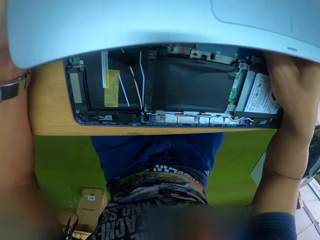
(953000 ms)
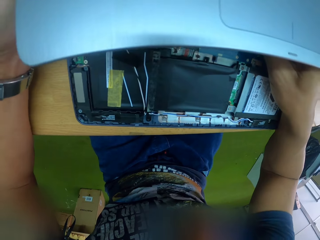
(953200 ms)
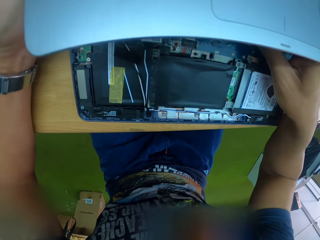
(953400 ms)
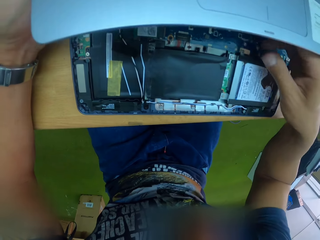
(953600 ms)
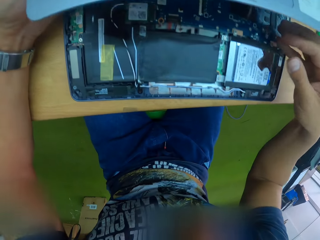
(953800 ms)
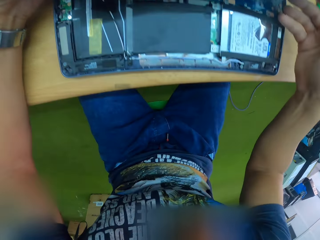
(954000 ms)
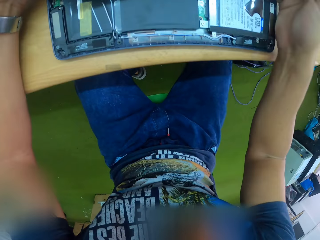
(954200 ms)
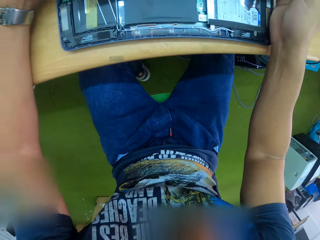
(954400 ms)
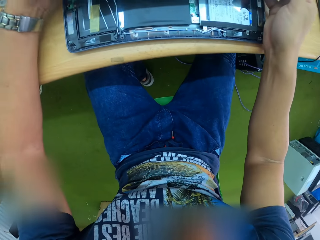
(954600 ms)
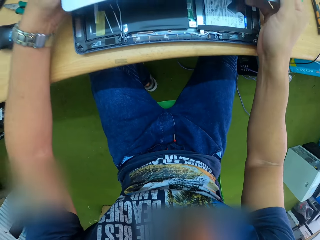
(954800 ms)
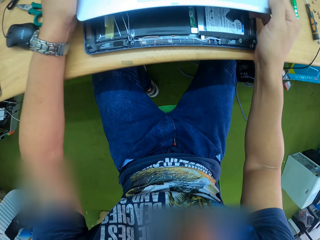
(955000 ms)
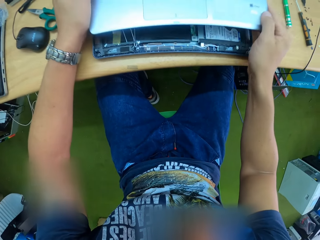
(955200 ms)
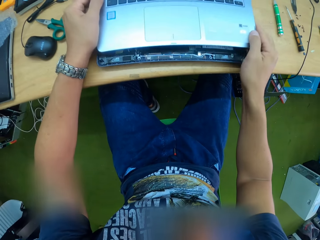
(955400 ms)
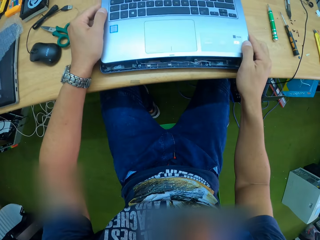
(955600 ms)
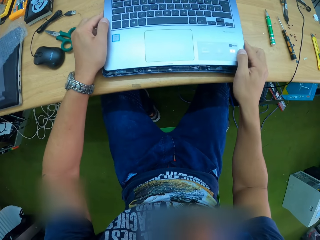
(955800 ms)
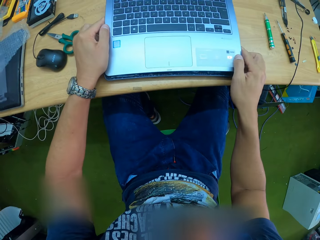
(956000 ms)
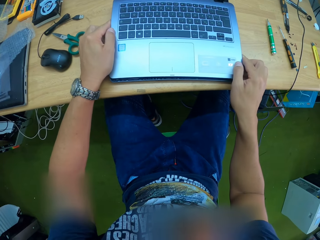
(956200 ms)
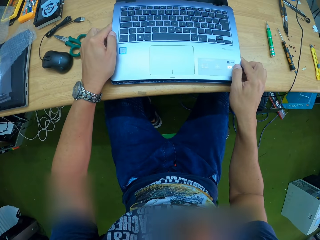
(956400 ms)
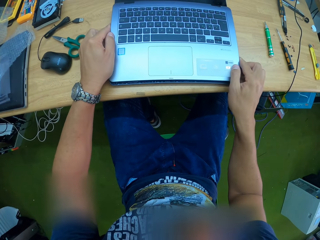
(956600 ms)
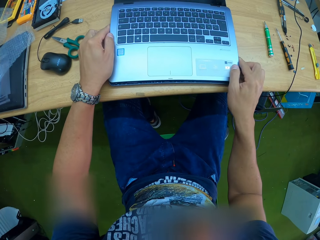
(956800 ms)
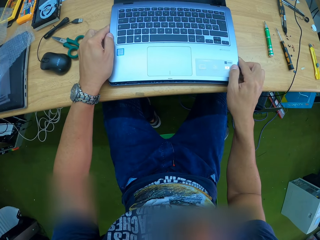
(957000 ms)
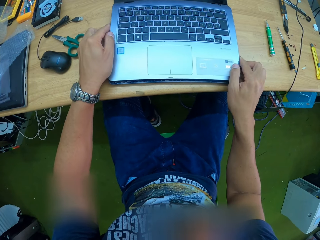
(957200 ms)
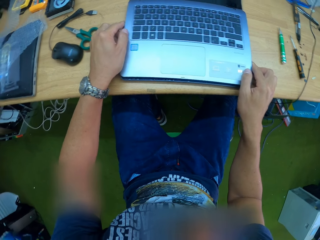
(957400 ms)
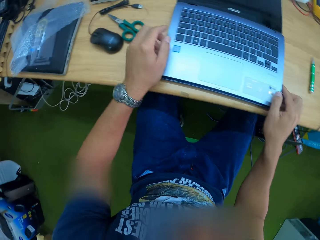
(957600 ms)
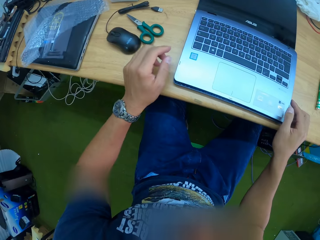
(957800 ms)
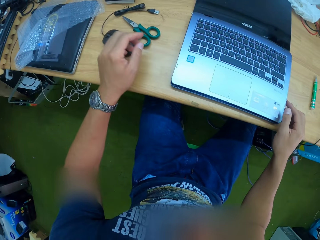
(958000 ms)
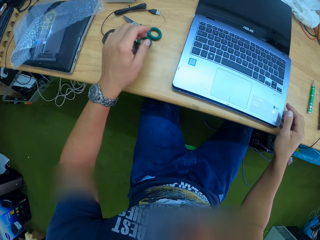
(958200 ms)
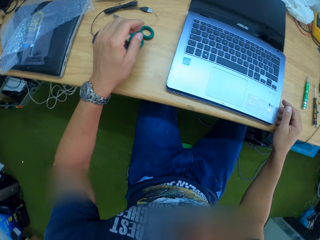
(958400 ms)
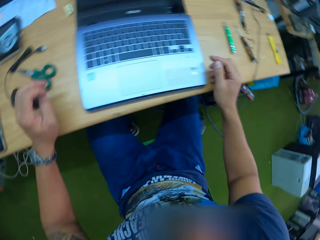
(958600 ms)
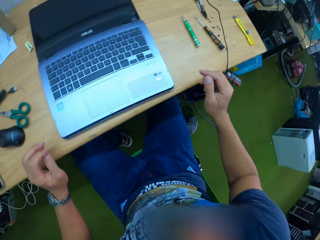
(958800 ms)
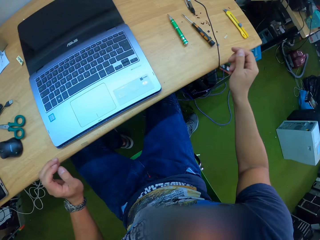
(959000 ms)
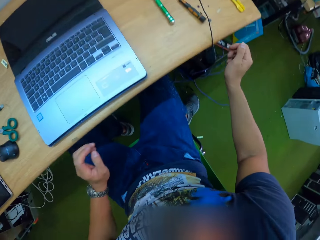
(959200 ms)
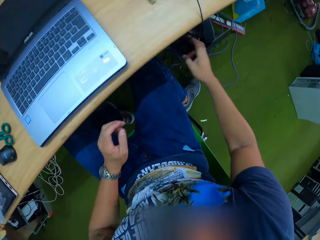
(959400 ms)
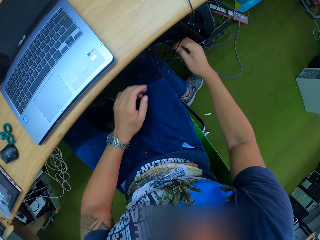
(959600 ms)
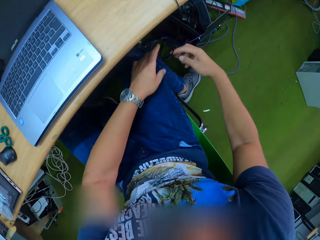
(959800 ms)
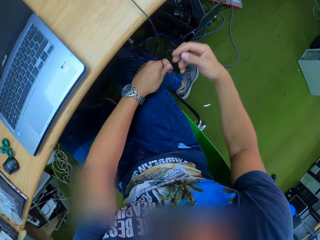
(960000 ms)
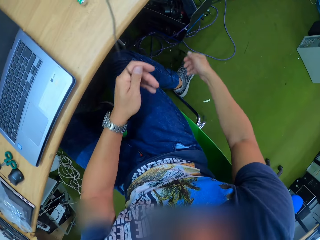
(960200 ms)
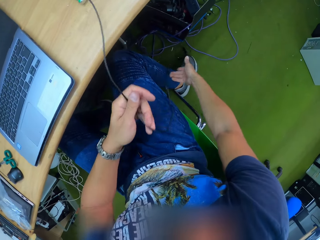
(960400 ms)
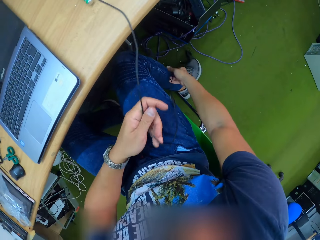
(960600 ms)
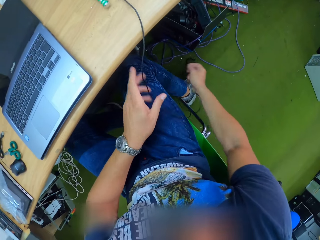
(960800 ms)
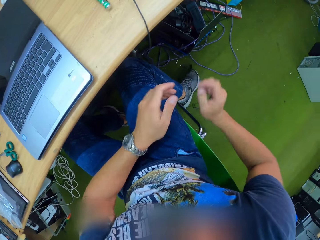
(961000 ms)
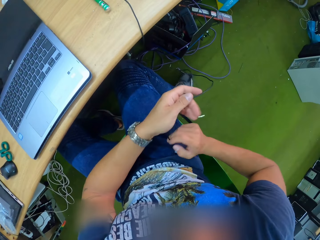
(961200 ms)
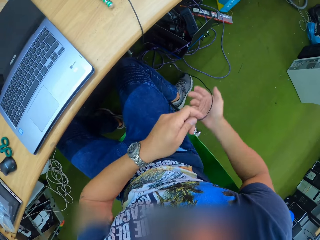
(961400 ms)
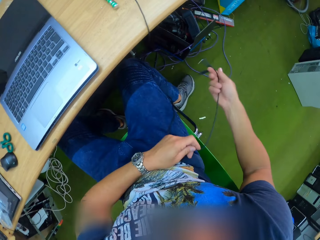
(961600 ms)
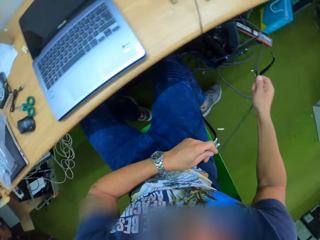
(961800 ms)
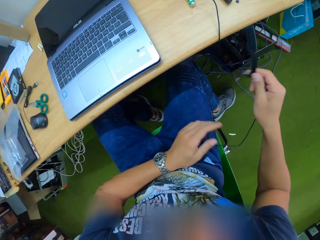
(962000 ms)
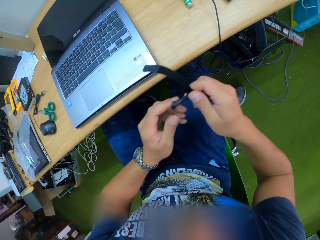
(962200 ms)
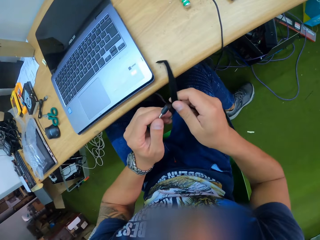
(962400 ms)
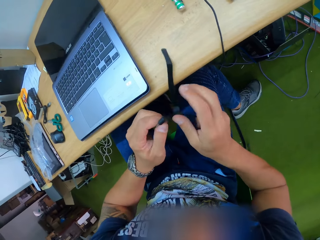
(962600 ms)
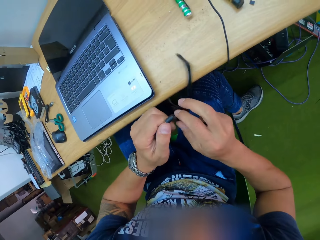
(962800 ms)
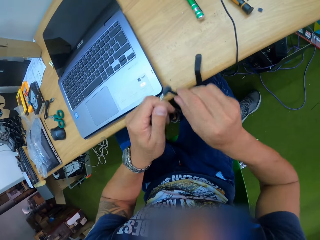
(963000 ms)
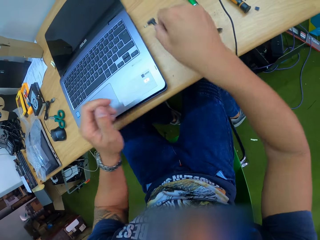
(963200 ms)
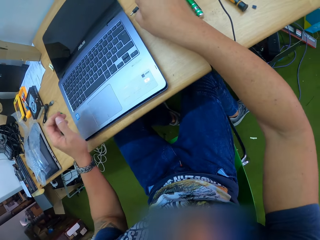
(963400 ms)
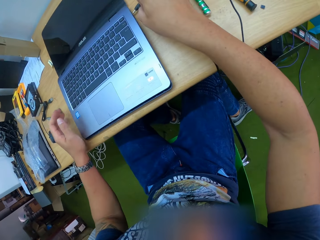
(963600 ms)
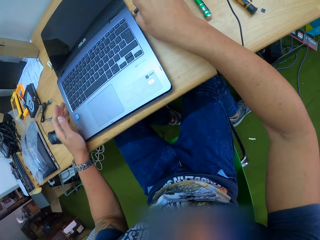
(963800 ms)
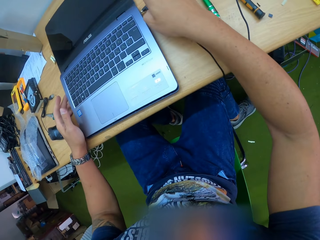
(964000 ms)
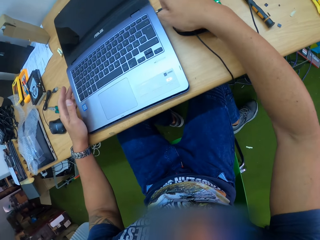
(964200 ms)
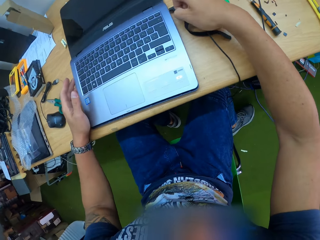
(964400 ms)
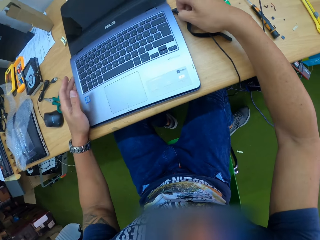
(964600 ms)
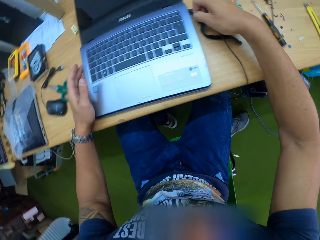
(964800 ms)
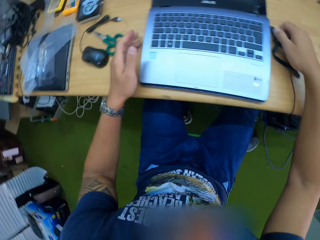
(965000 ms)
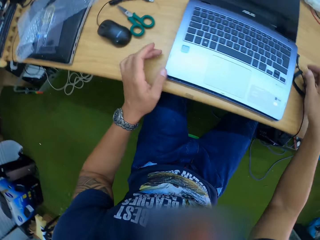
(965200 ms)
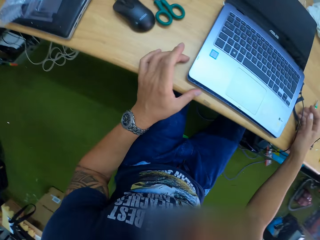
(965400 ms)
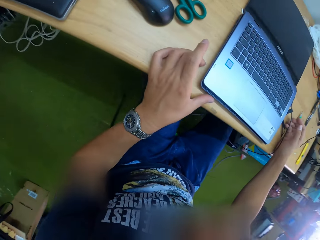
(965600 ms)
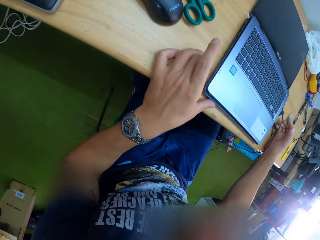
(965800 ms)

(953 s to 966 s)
The camera wearer covers the motherboard with the laptop's keyboard in both hands. He closes the laptop. He pulls a laptop charger from the floor with both hands. He passes the charger from his right hand to his left hand. He passes the charger from his left hand to his right hand. He plugs the charger in his right hand to the laptop on the table. He supports the laptop with his left hand.

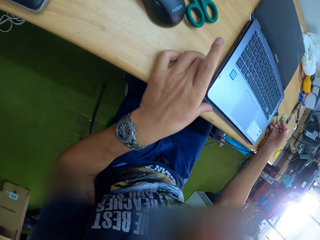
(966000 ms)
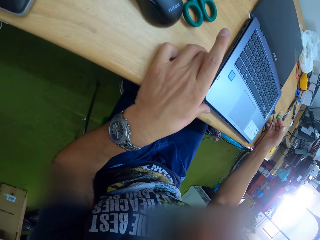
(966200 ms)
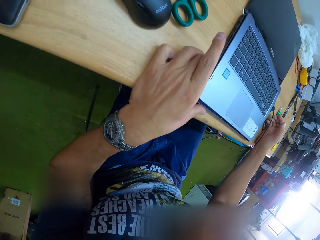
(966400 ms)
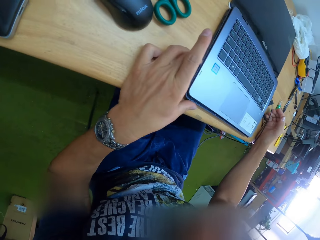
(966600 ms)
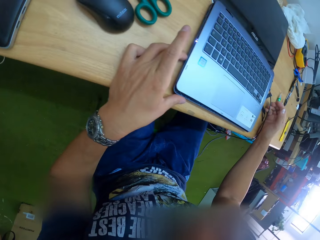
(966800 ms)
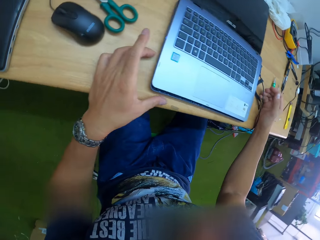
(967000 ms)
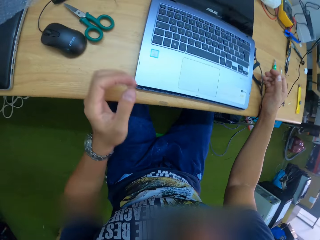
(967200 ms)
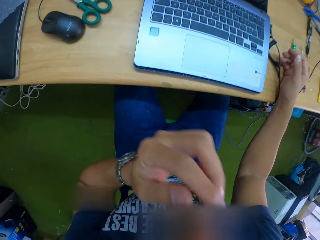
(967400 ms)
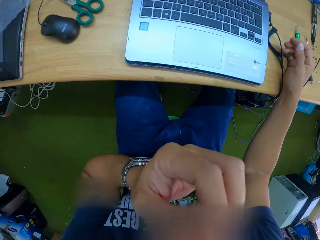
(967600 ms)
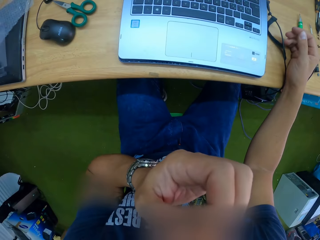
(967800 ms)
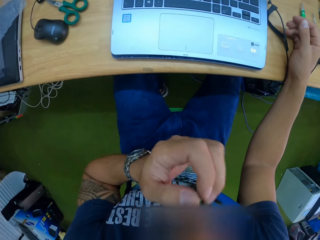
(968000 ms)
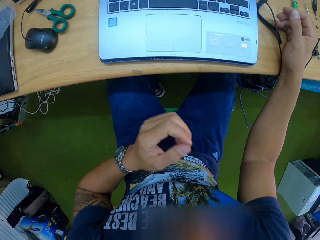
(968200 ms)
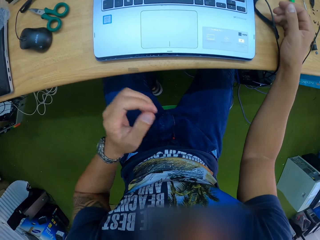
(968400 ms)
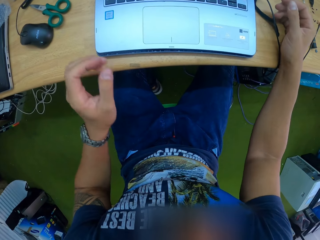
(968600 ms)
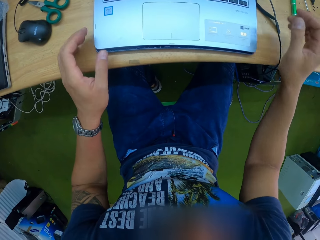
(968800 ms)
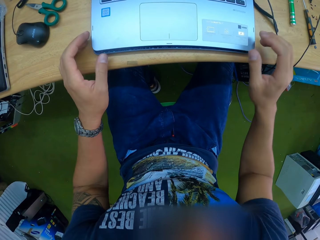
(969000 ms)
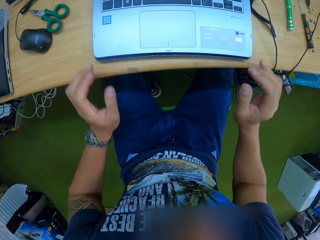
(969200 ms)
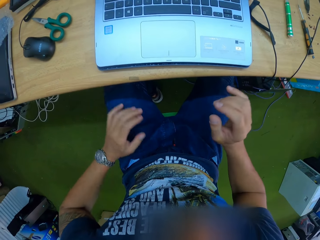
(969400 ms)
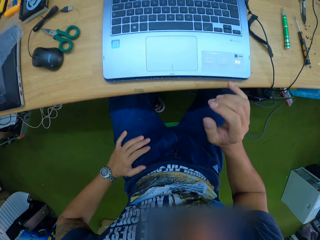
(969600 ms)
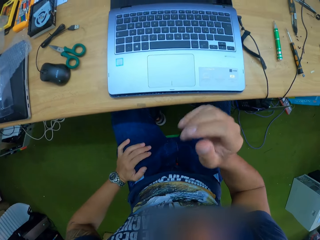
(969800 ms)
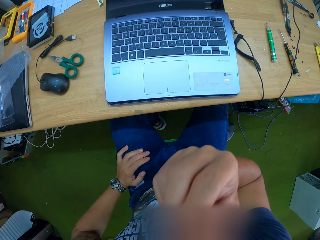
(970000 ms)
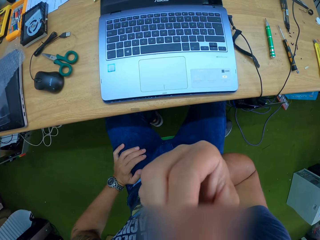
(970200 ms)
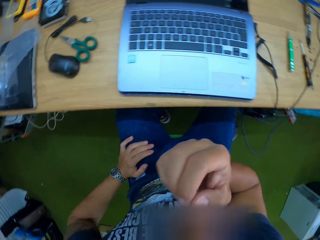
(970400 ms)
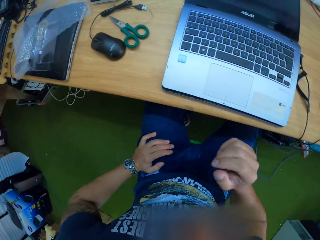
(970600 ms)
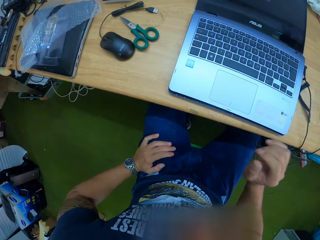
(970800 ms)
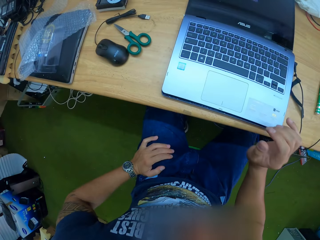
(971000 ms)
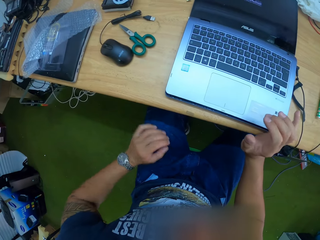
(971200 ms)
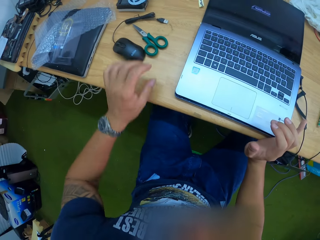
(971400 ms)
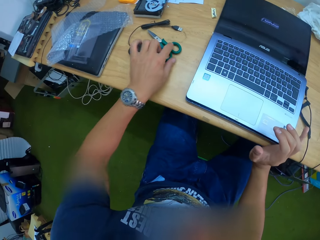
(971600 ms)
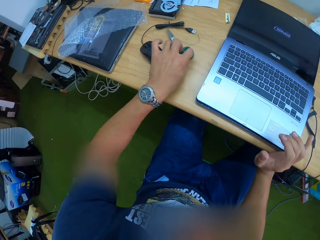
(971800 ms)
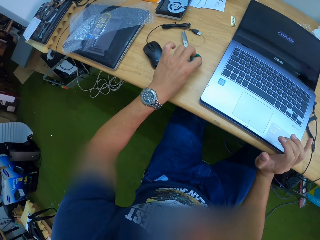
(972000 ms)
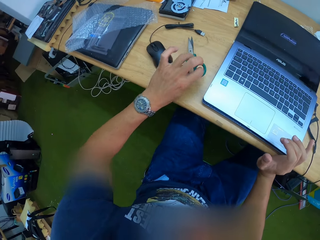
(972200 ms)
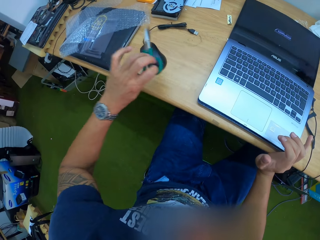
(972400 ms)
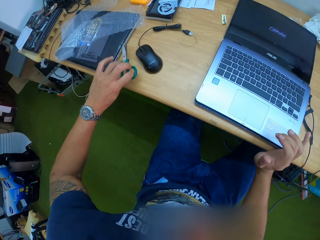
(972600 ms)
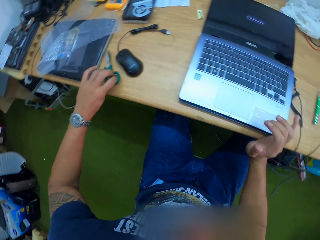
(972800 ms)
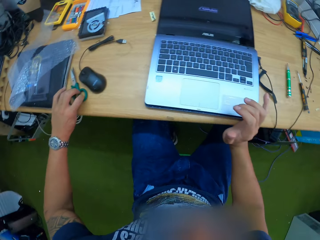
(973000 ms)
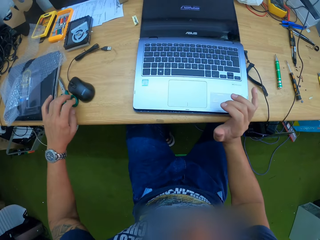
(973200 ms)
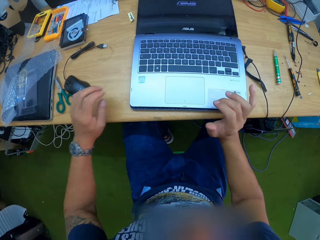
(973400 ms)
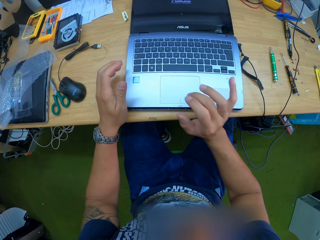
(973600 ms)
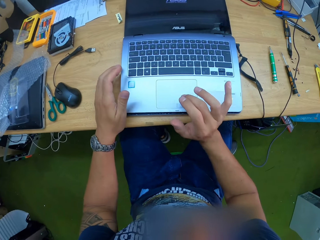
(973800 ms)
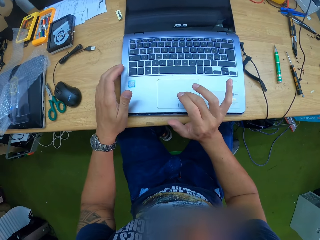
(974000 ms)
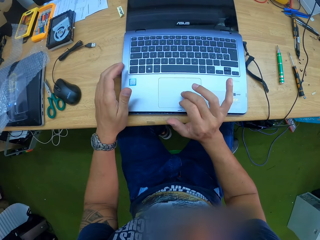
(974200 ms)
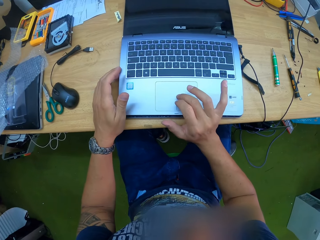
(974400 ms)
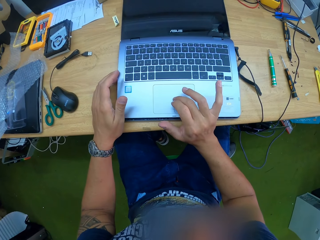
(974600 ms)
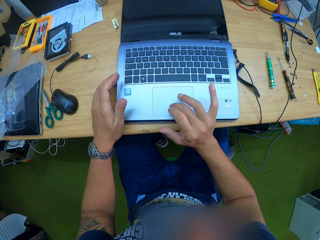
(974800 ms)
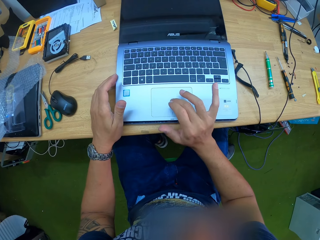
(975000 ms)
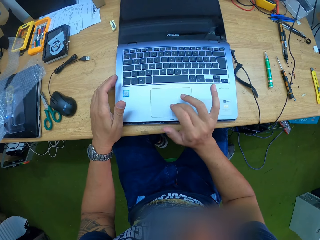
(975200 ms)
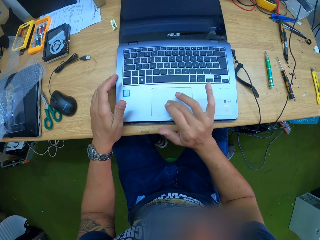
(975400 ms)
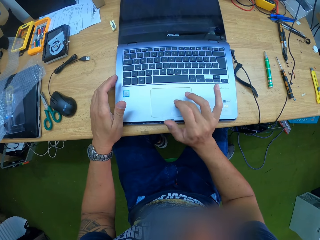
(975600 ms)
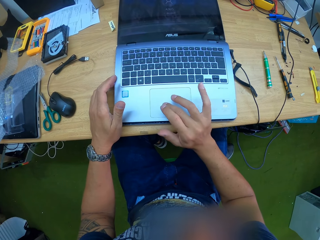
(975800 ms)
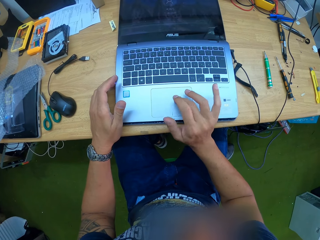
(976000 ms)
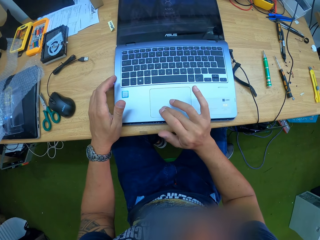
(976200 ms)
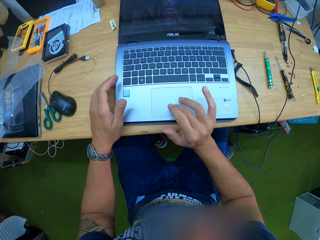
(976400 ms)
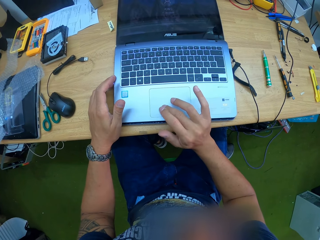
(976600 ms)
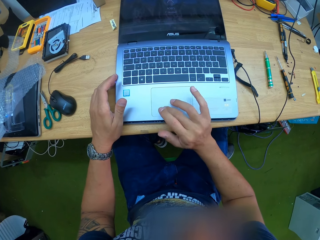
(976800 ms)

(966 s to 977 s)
The camera wearer adjusts the laptop with his left hand. He touches his nose. He puts his hands on the table. He scratches his nose. He picks a pair of scissors from the table with his left hand. He places the scissors in his left hand aside on the table. He operates the laptop's touchpad with his right hand.
